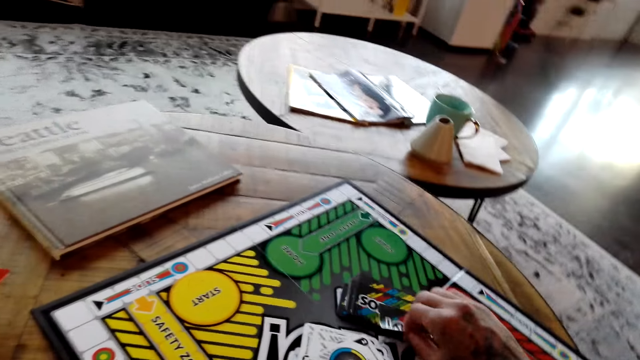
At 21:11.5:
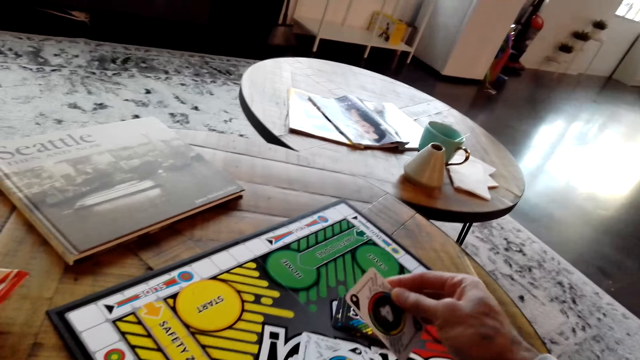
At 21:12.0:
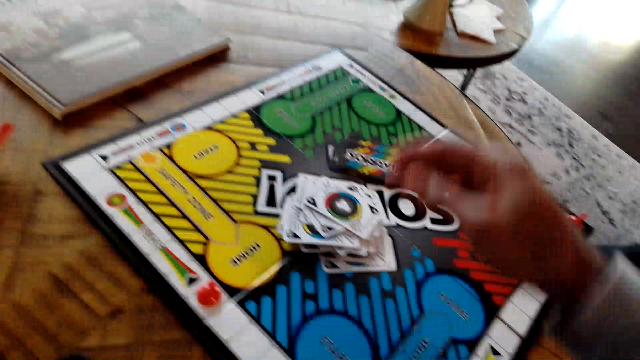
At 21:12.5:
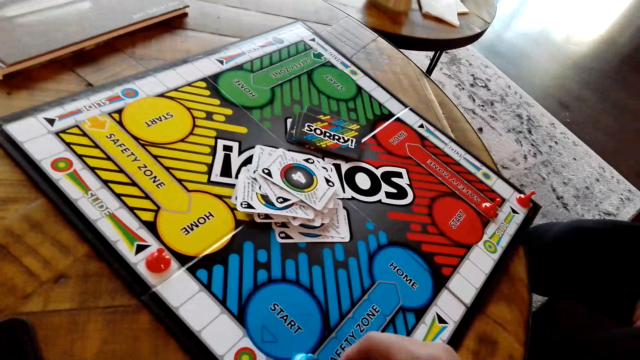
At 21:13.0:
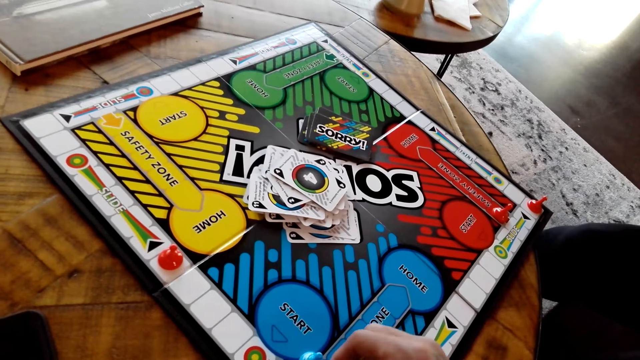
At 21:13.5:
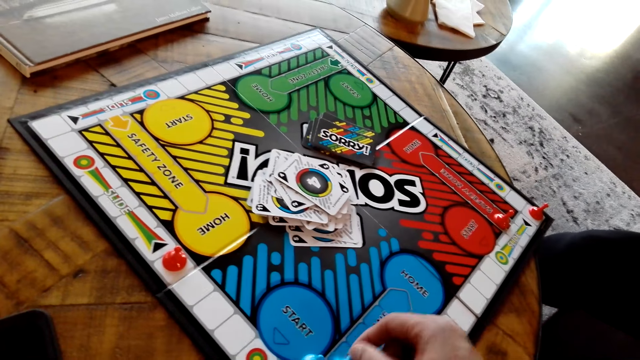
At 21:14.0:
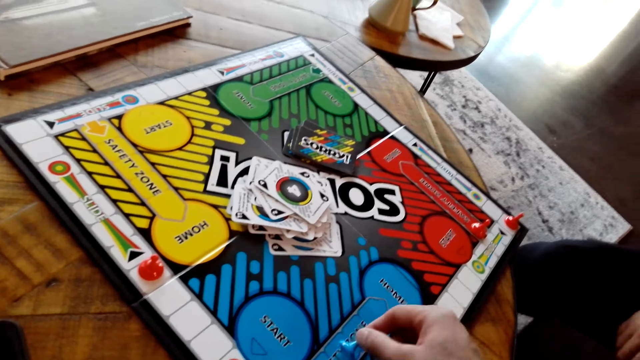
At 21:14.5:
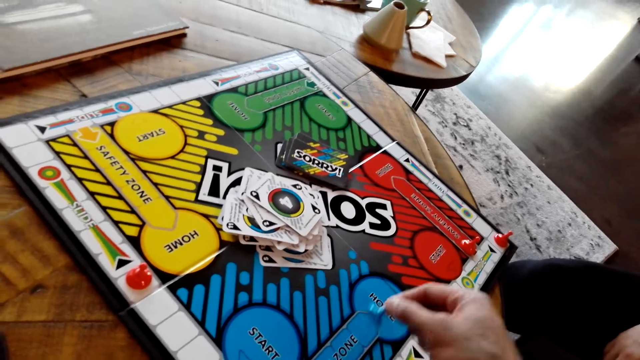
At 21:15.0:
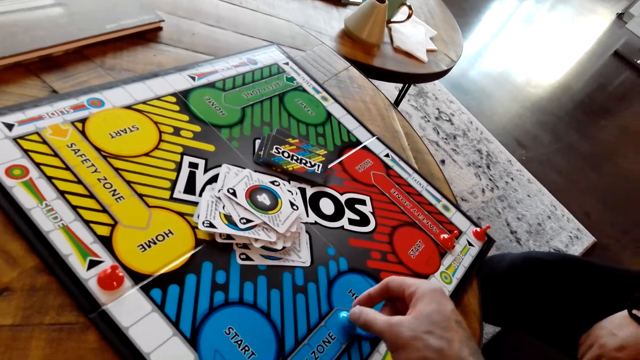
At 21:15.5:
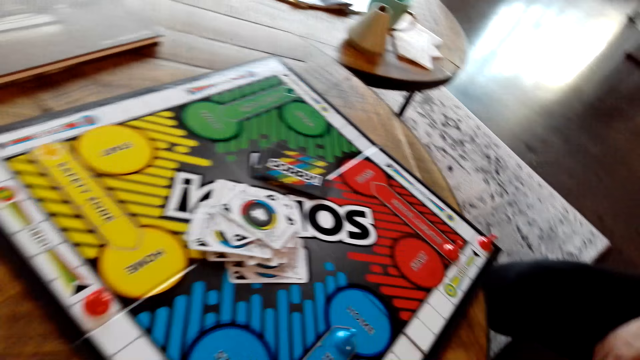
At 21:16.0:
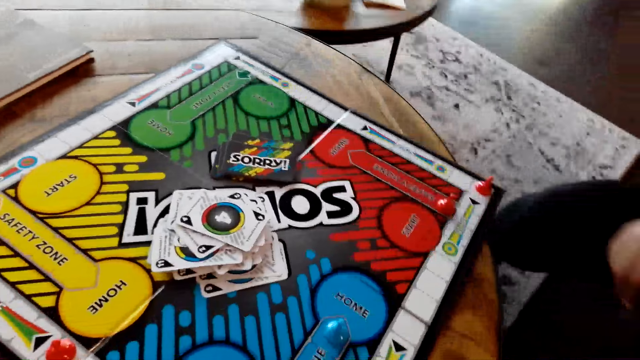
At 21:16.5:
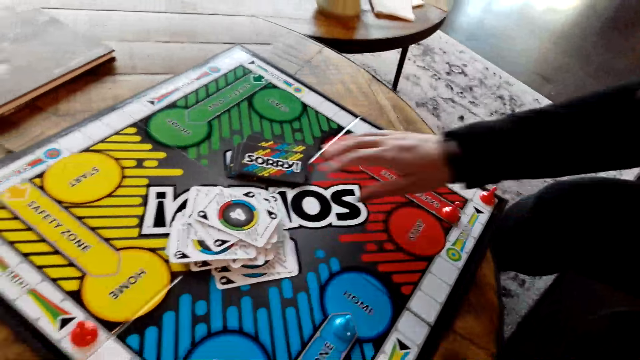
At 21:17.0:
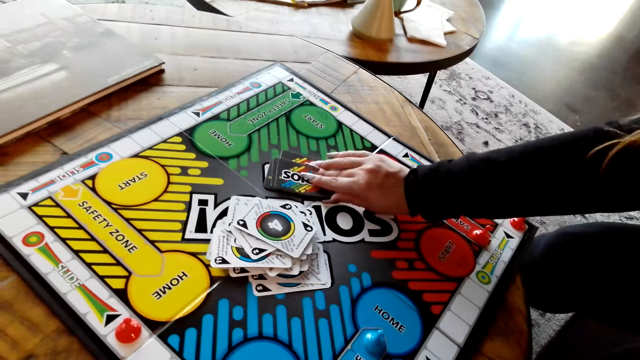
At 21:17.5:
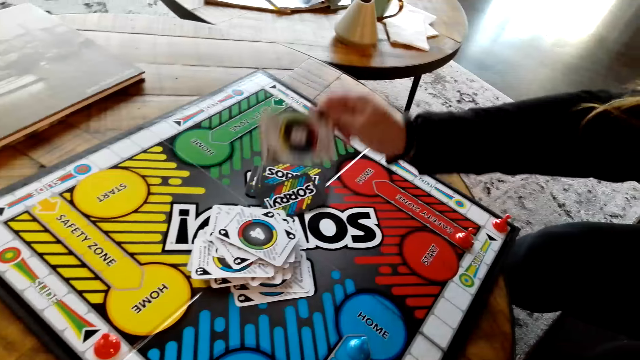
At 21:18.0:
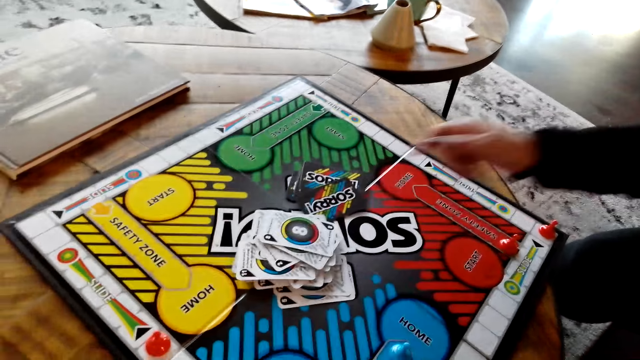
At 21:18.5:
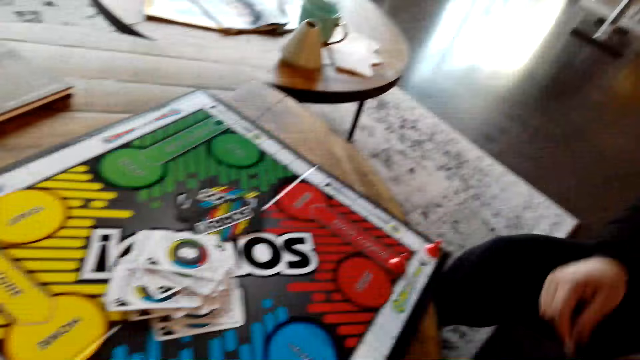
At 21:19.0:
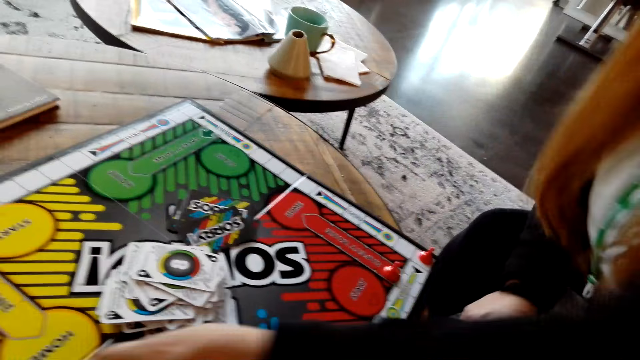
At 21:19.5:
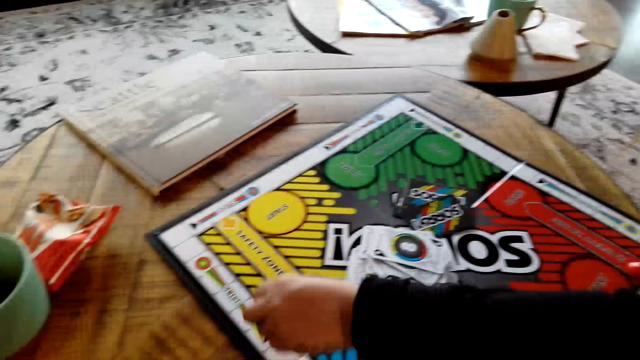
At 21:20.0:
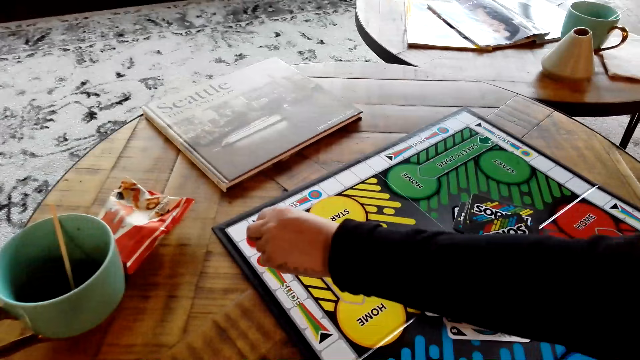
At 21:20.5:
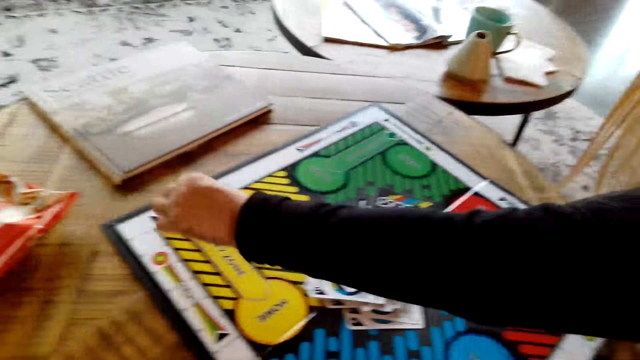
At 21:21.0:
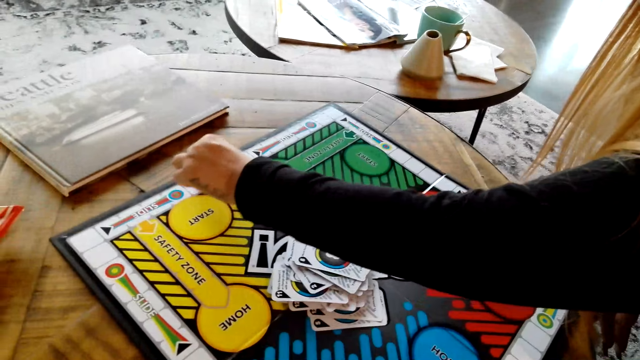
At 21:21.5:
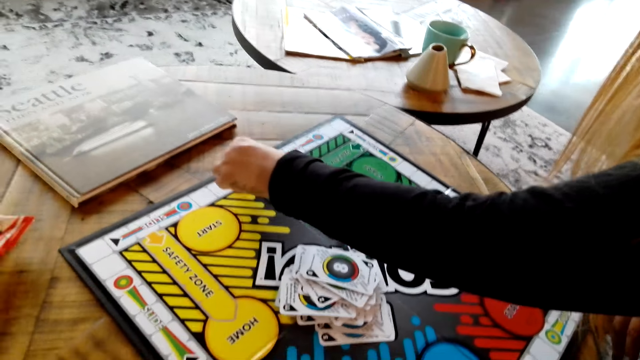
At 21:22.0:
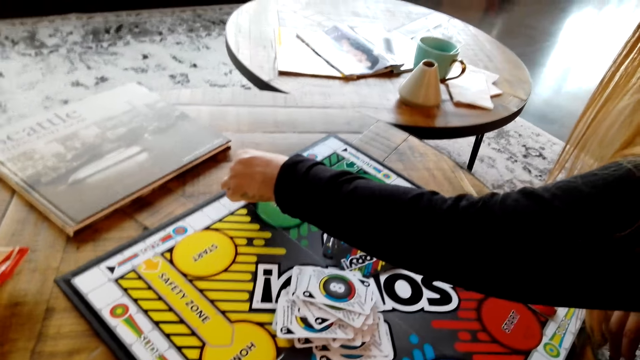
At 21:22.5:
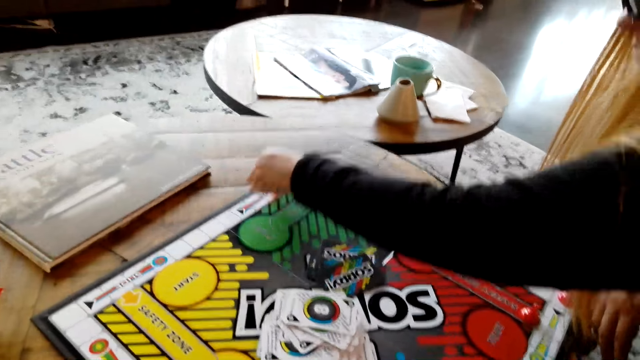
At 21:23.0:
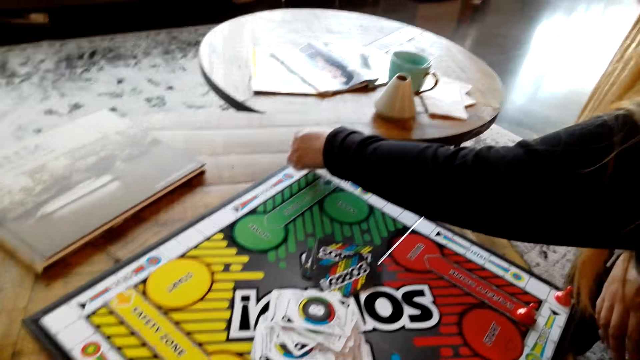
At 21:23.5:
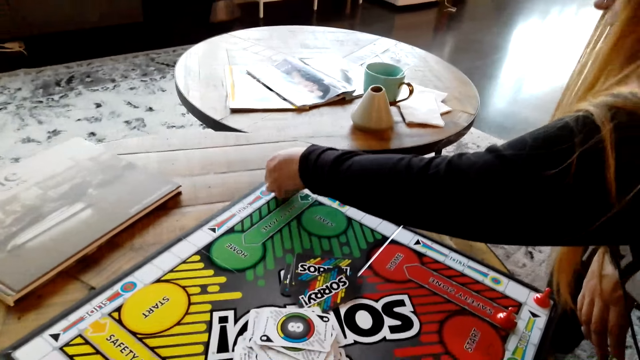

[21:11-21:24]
The camera wearer holds the board game card on his right hand. He moves the board game chips on the table. A lady picks up the board game card from the table, puts the board game card on the table, and moves the board game chip on the table.

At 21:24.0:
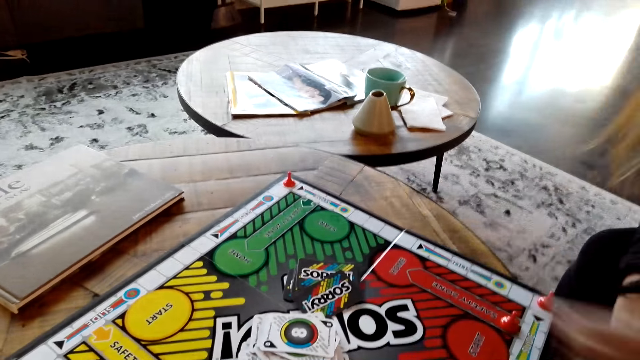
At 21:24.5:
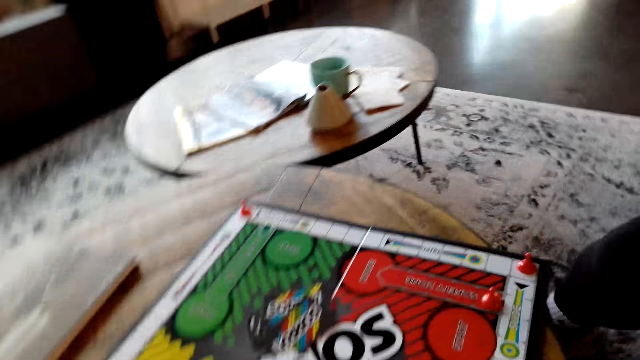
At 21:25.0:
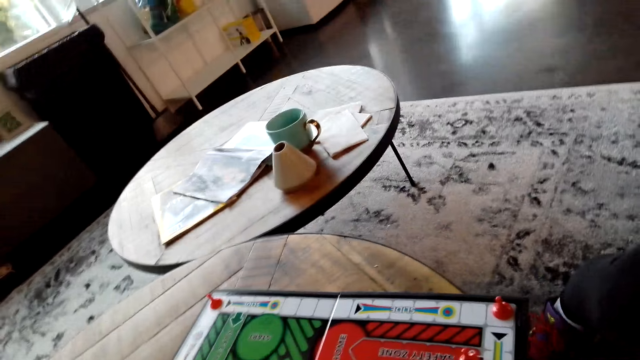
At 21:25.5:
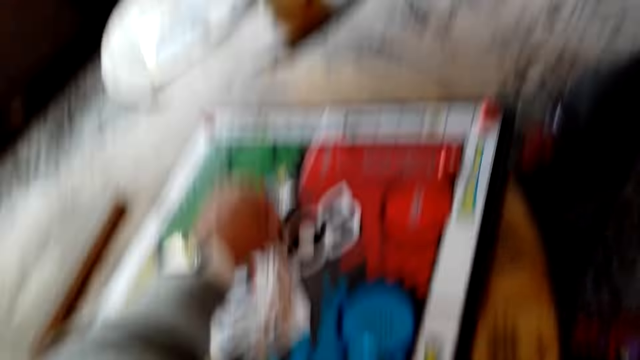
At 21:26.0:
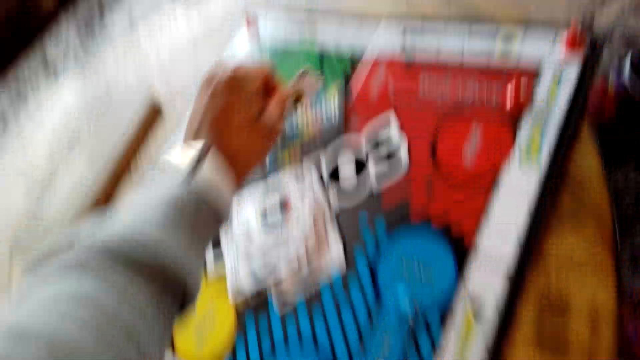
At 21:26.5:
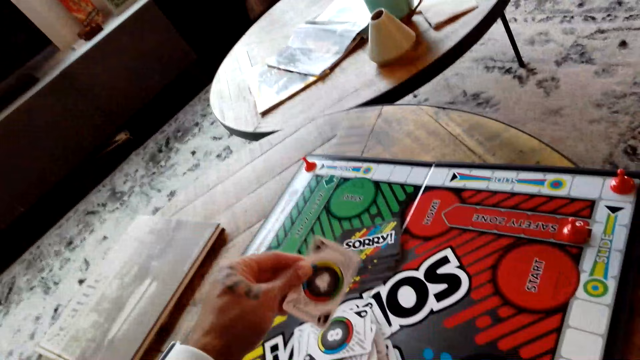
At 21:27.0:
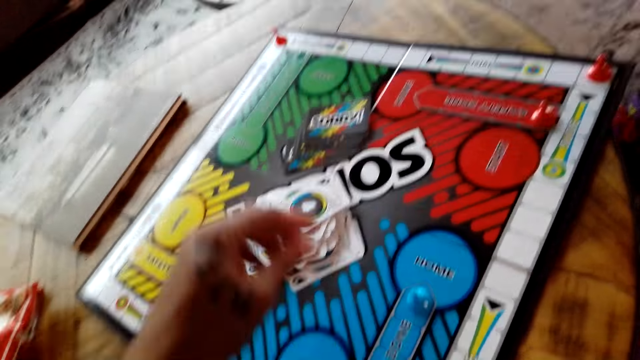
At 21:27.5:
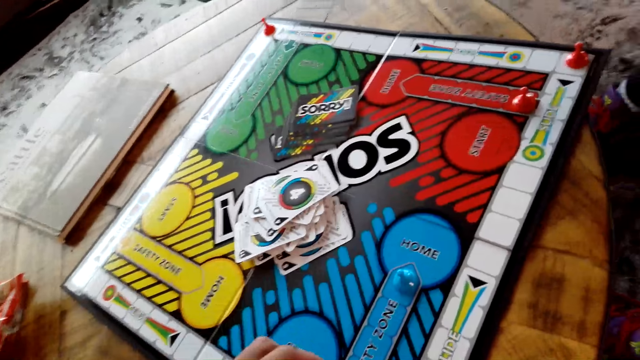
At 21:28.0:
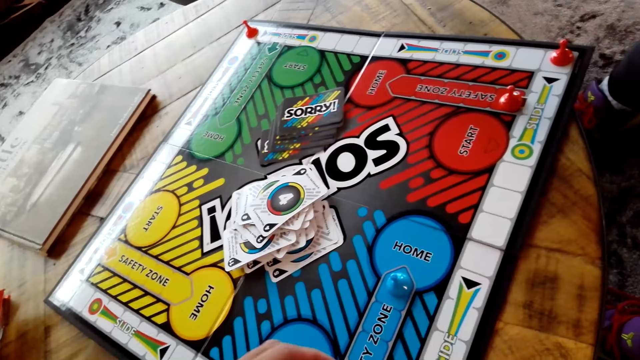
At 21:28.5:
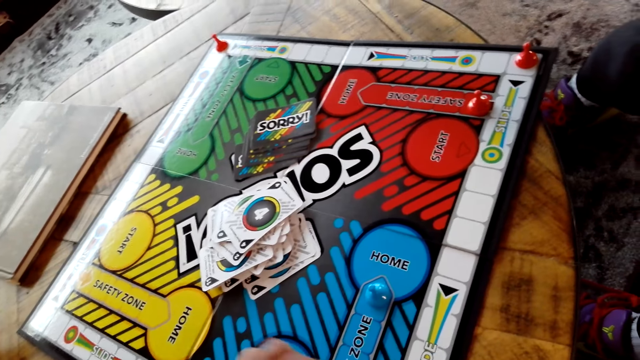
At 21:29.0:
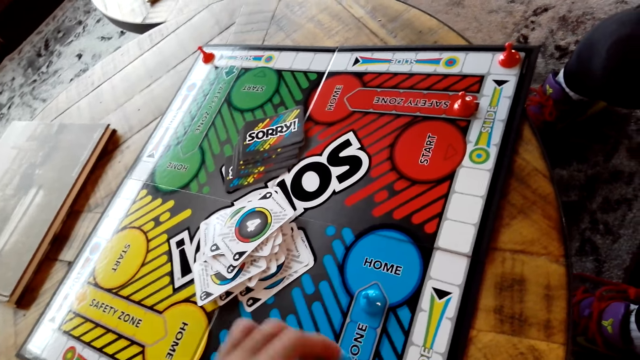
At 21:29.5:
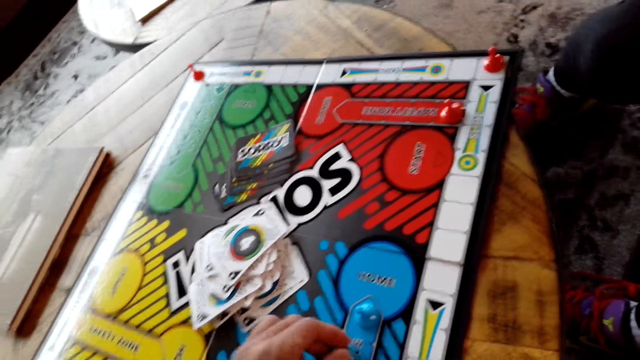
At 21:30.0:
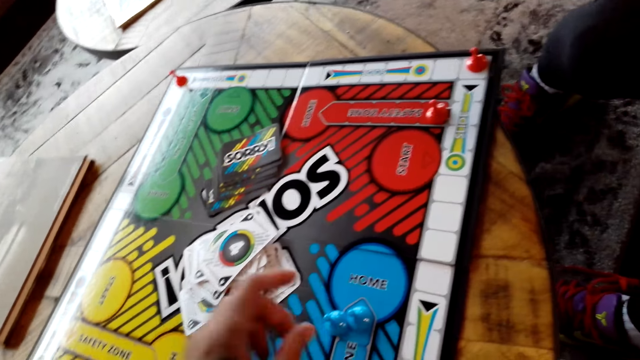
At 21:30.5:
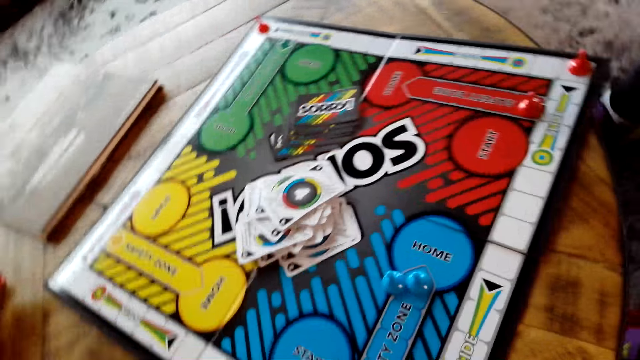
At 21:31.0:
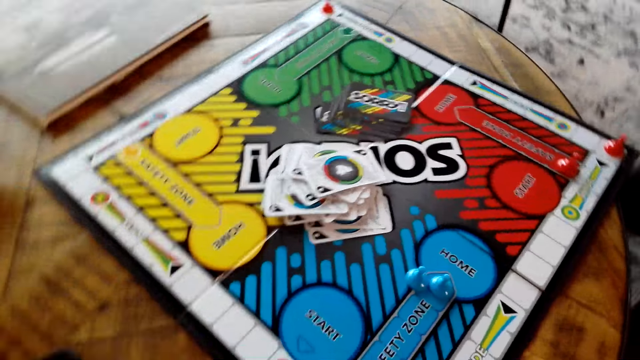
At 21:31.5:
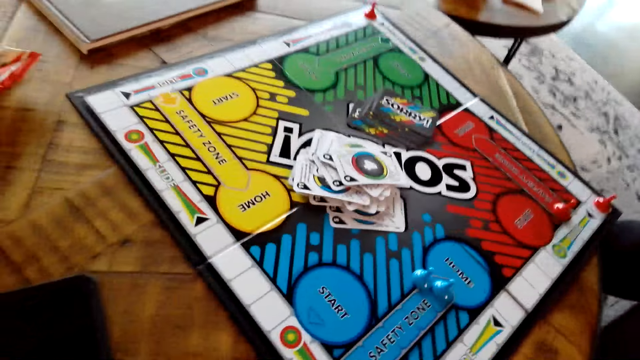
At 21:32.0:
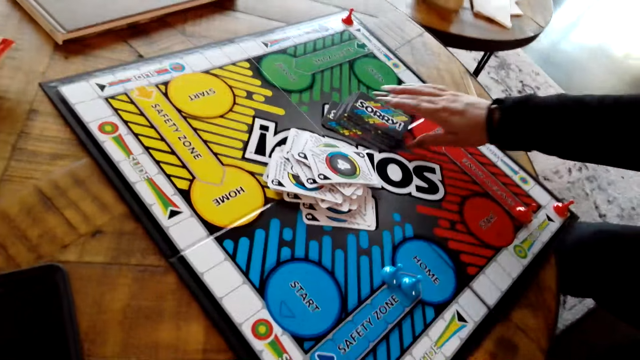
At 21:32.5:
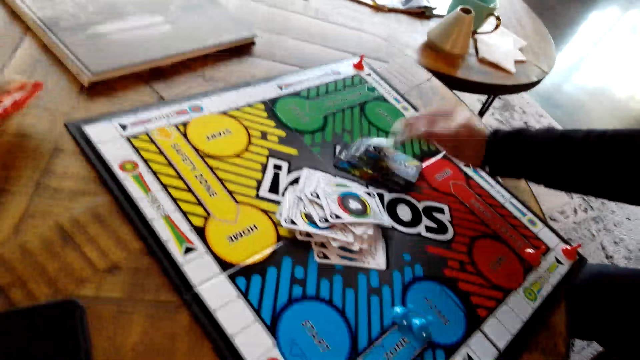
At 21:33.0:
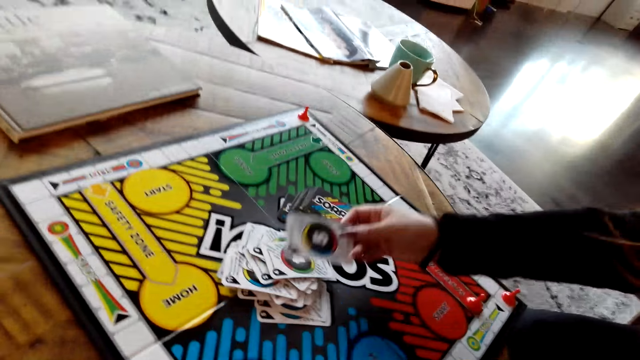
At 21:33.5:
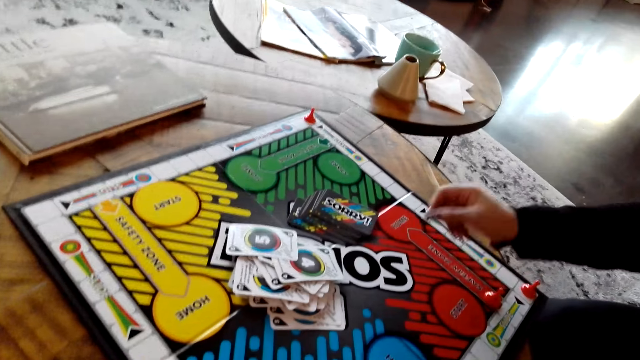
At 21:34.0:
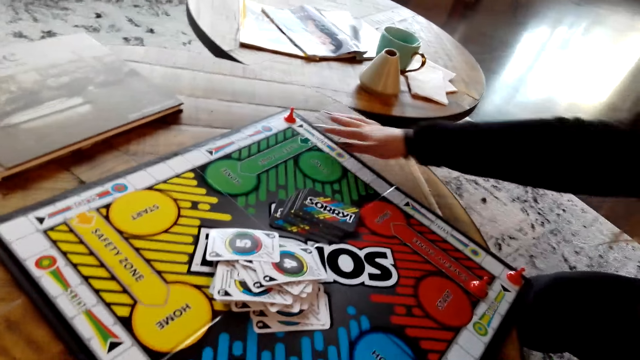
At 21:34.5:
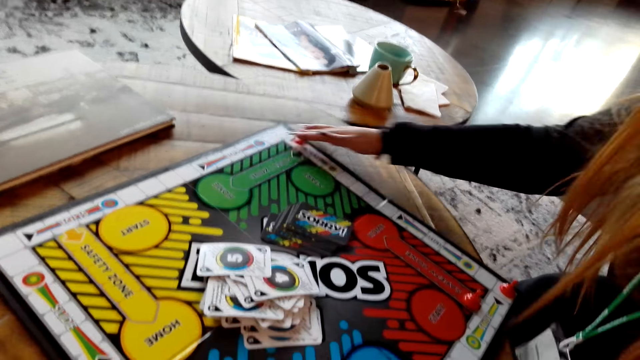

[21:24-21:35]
The camera wearer picks up the board game card from the table and puts the board game card on the table. A lady picks up the board game card from the table and puts the board game card on the table.
